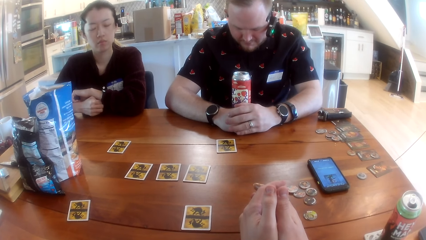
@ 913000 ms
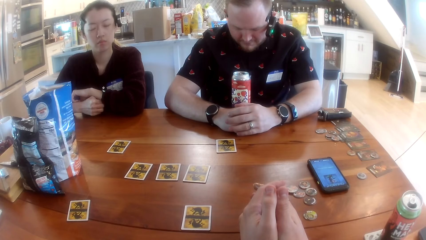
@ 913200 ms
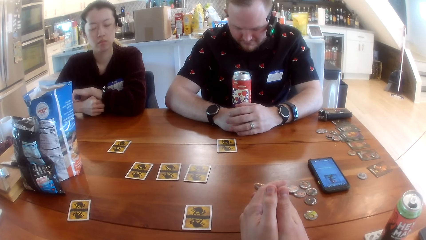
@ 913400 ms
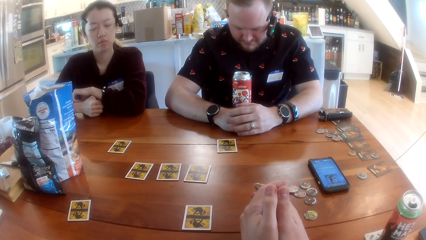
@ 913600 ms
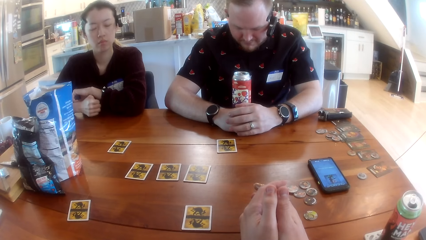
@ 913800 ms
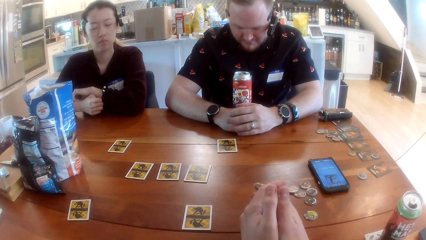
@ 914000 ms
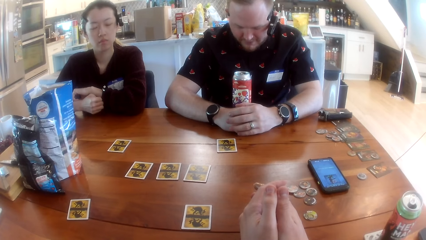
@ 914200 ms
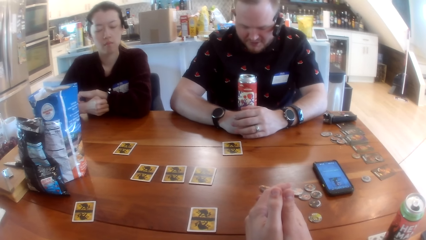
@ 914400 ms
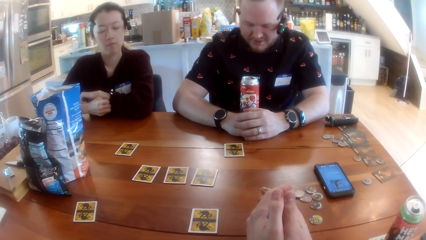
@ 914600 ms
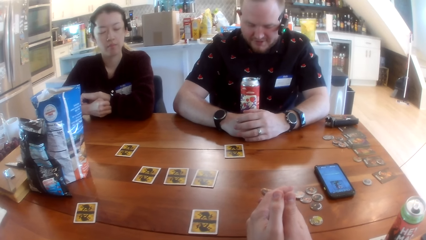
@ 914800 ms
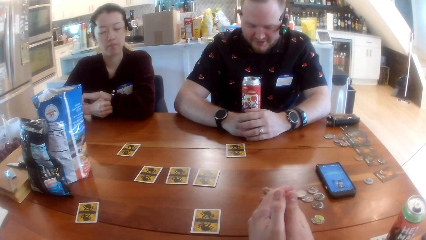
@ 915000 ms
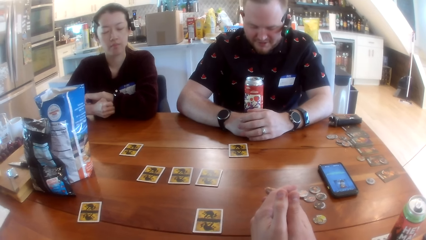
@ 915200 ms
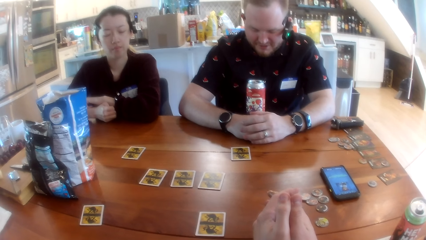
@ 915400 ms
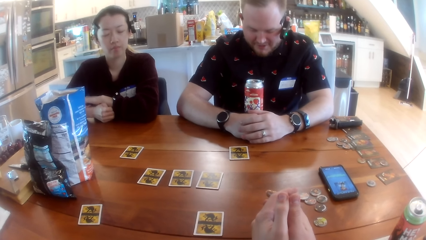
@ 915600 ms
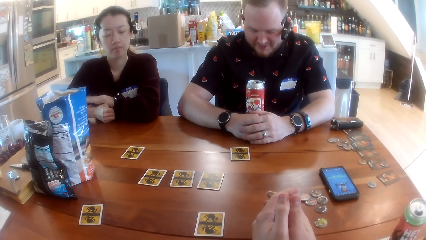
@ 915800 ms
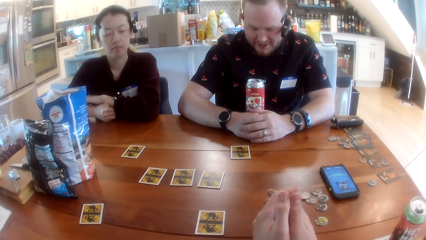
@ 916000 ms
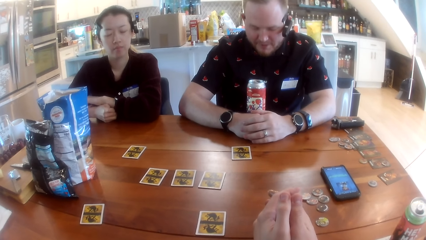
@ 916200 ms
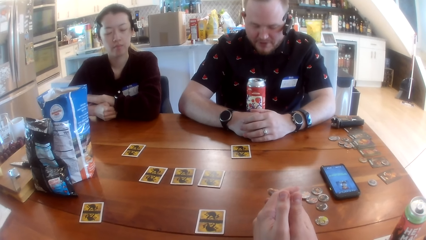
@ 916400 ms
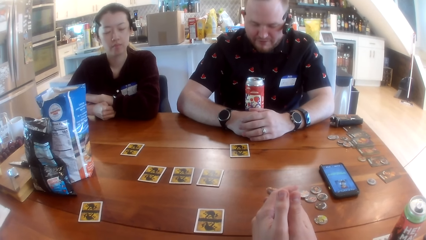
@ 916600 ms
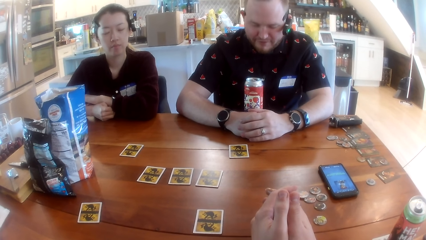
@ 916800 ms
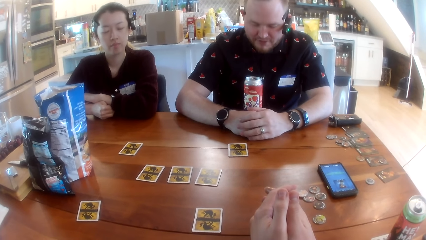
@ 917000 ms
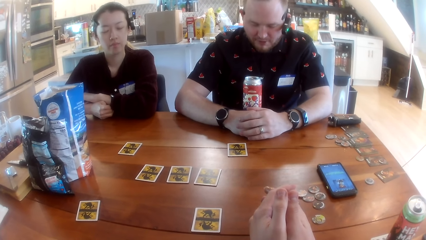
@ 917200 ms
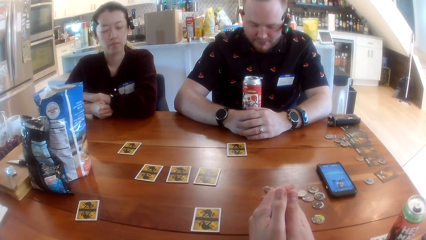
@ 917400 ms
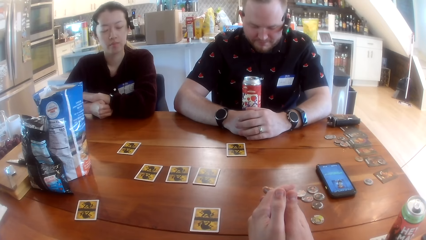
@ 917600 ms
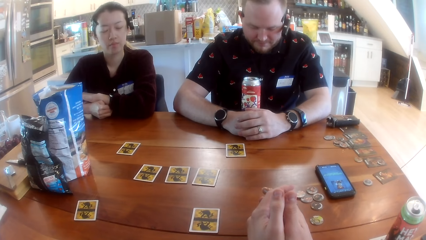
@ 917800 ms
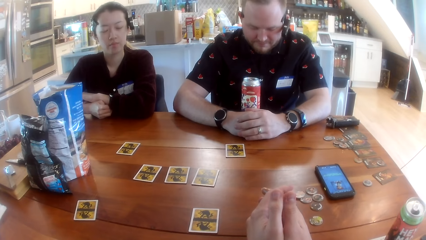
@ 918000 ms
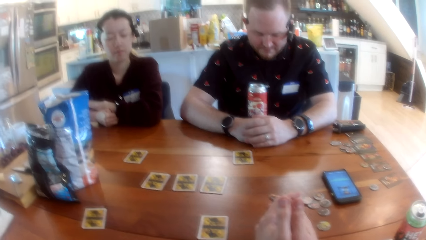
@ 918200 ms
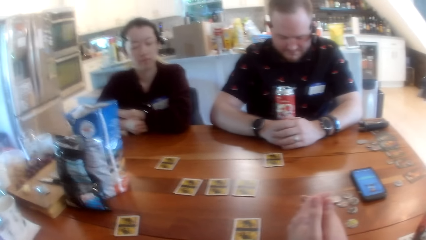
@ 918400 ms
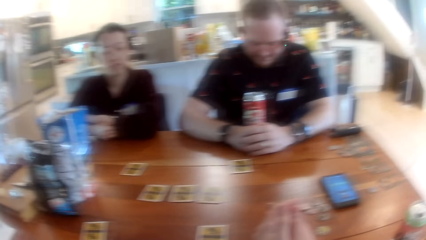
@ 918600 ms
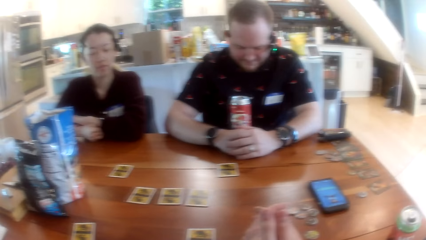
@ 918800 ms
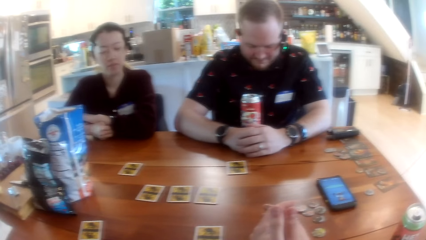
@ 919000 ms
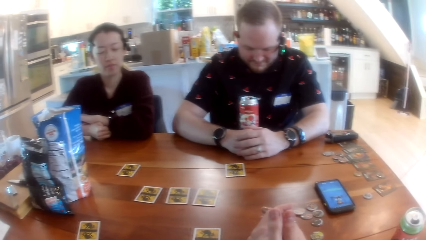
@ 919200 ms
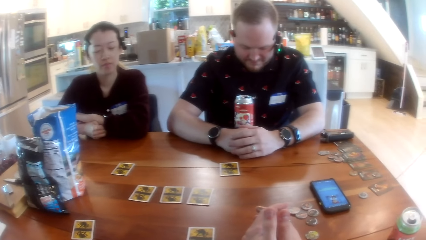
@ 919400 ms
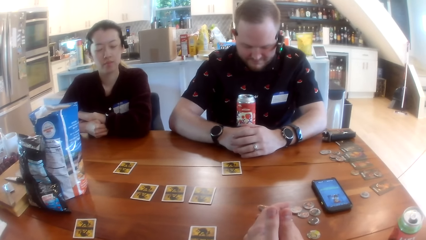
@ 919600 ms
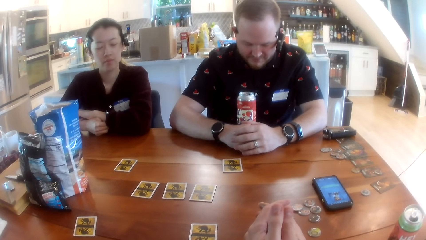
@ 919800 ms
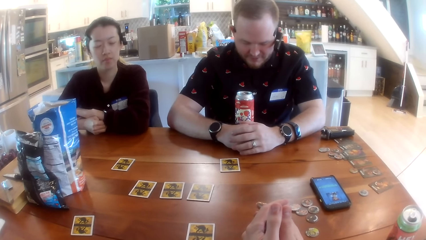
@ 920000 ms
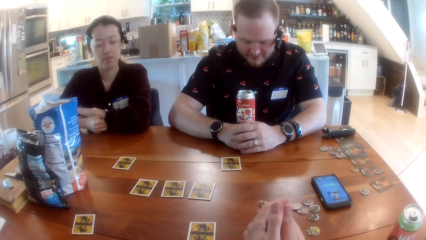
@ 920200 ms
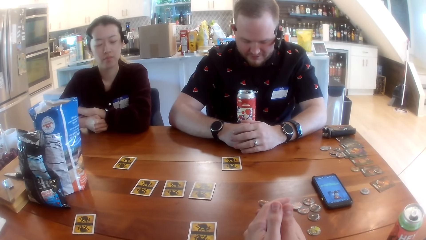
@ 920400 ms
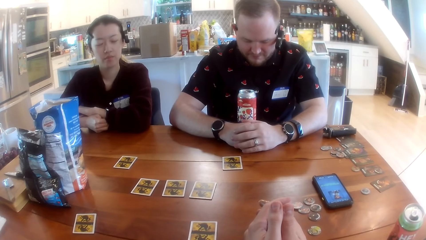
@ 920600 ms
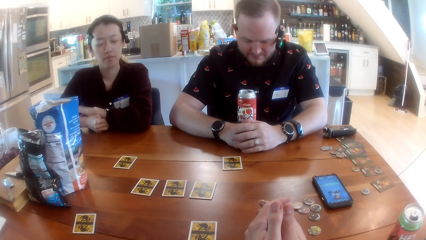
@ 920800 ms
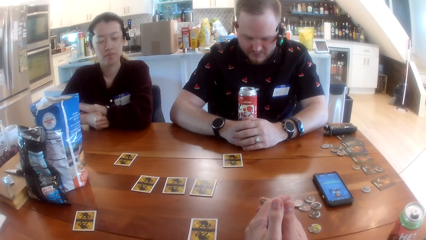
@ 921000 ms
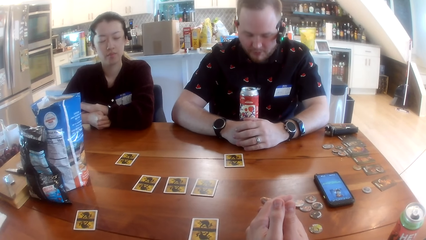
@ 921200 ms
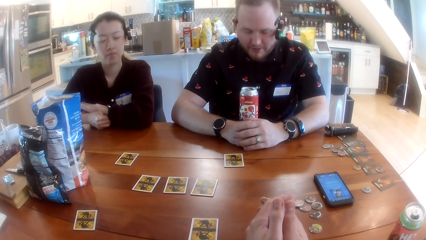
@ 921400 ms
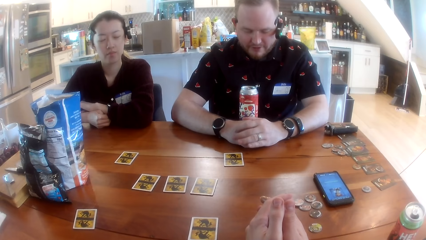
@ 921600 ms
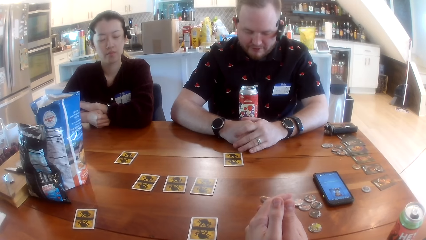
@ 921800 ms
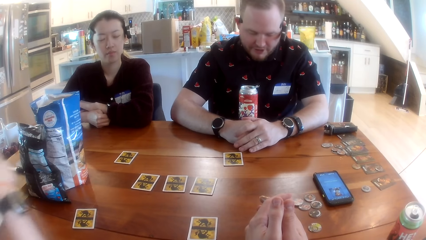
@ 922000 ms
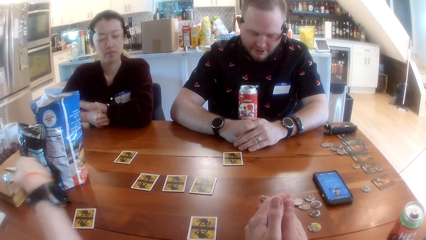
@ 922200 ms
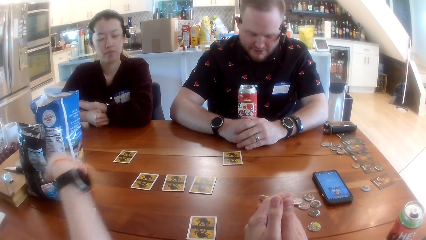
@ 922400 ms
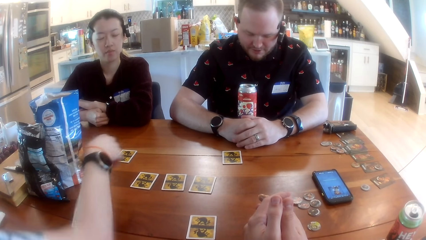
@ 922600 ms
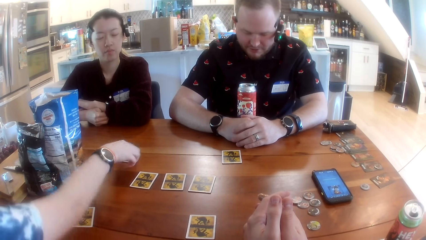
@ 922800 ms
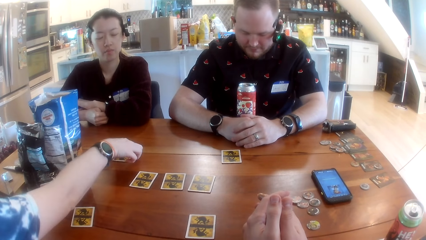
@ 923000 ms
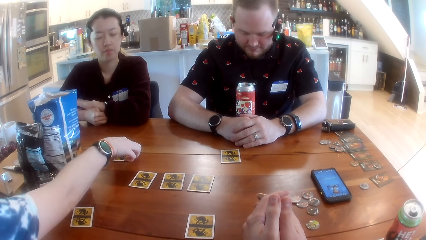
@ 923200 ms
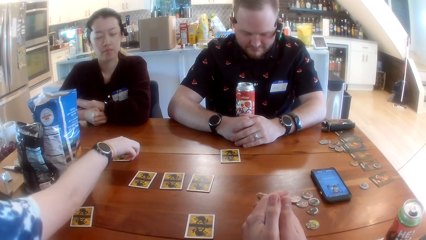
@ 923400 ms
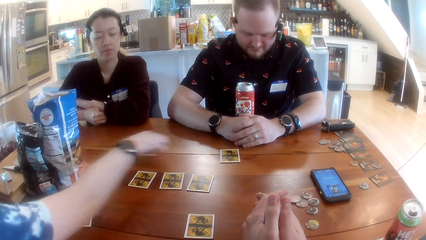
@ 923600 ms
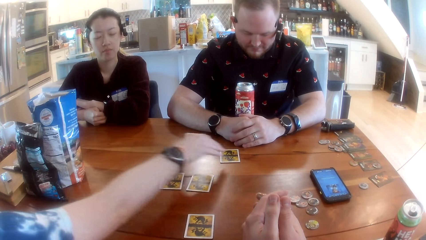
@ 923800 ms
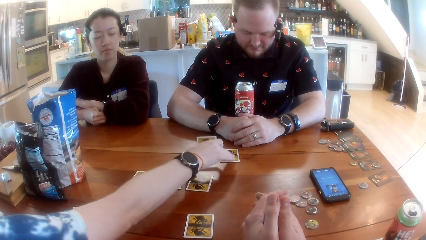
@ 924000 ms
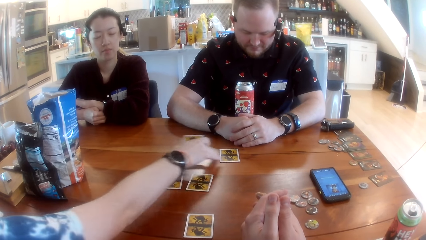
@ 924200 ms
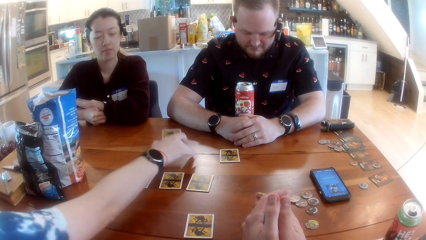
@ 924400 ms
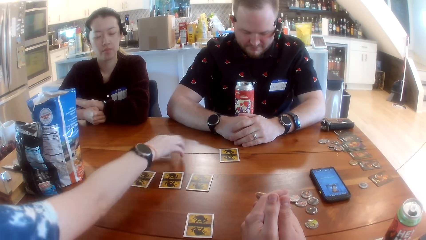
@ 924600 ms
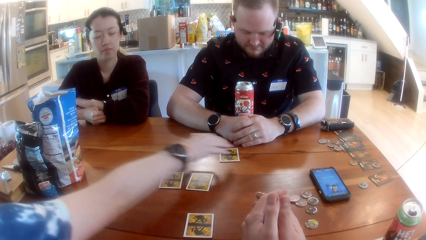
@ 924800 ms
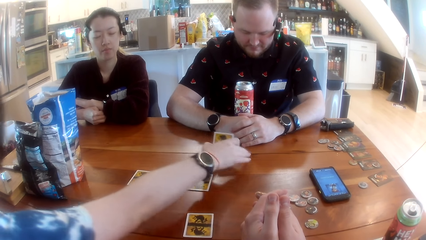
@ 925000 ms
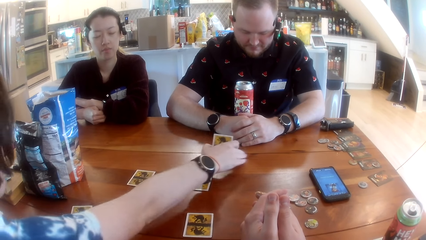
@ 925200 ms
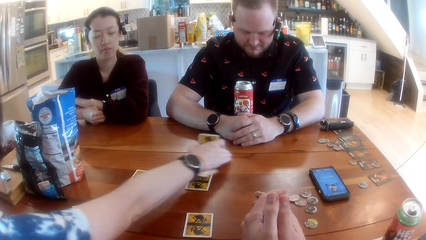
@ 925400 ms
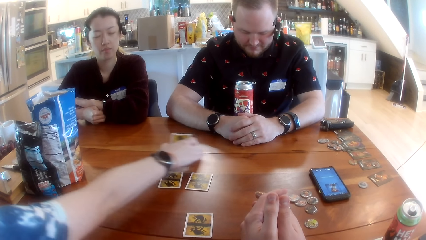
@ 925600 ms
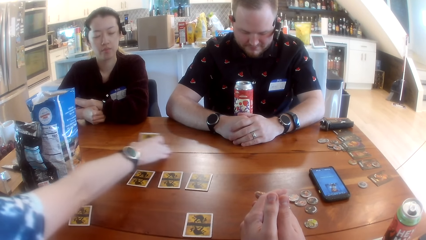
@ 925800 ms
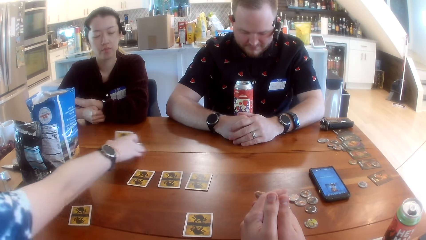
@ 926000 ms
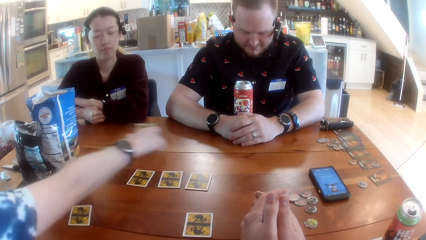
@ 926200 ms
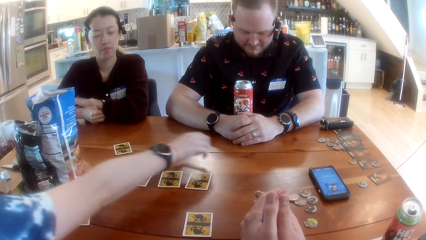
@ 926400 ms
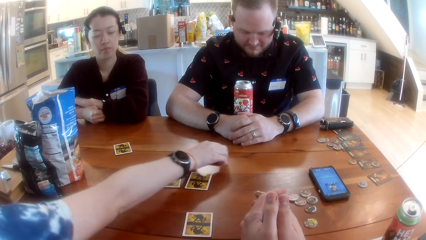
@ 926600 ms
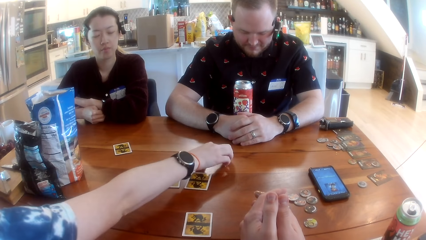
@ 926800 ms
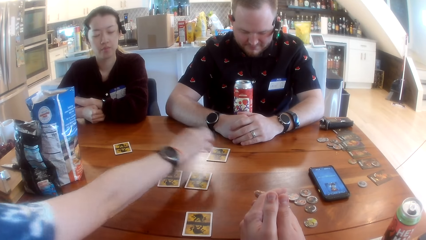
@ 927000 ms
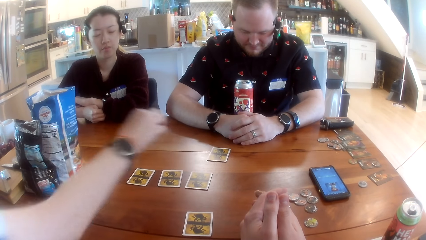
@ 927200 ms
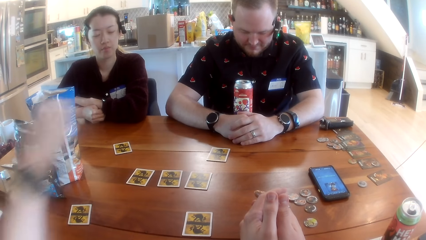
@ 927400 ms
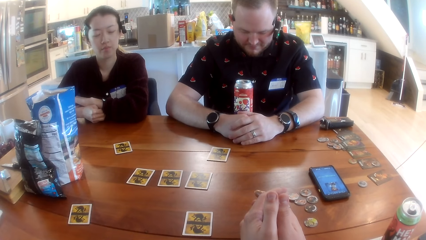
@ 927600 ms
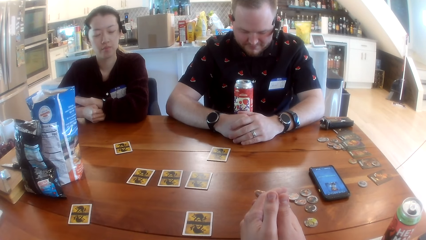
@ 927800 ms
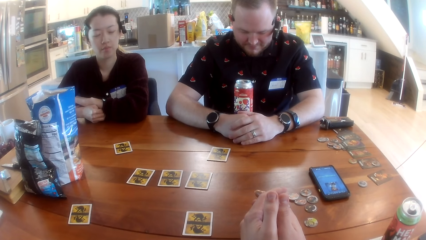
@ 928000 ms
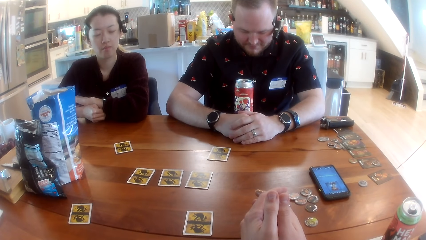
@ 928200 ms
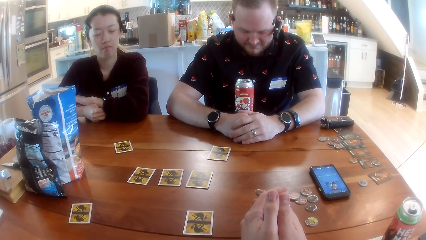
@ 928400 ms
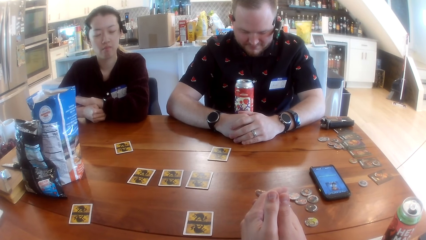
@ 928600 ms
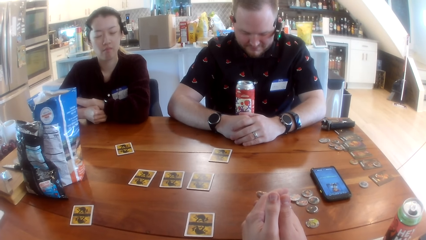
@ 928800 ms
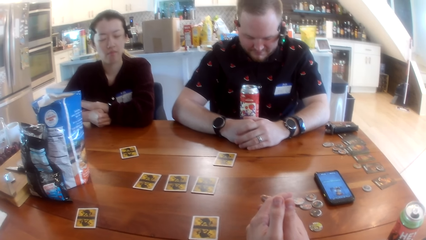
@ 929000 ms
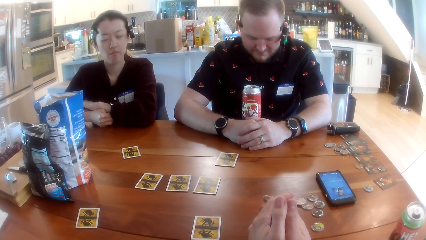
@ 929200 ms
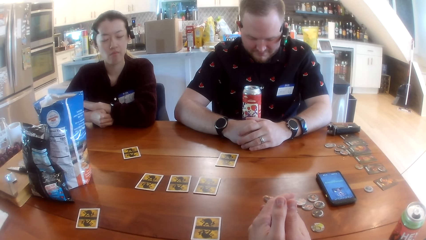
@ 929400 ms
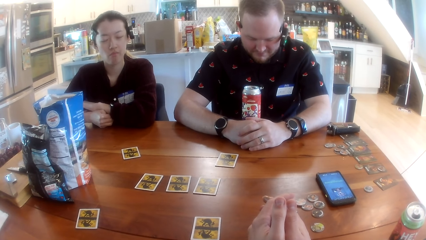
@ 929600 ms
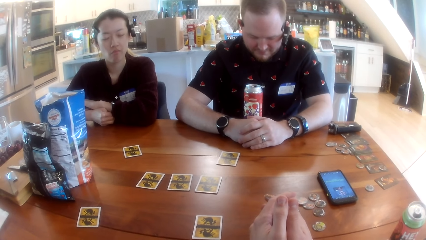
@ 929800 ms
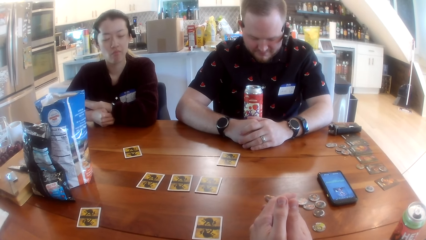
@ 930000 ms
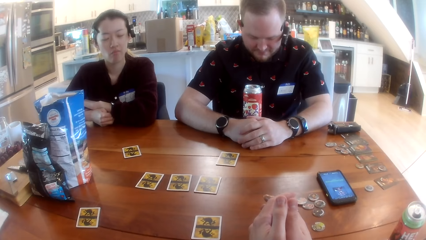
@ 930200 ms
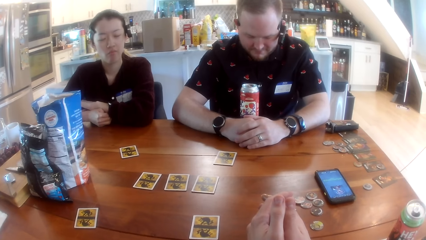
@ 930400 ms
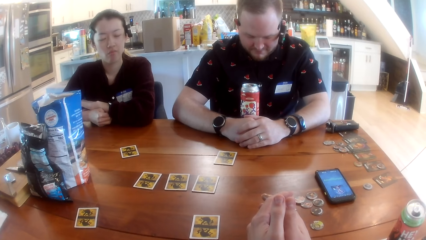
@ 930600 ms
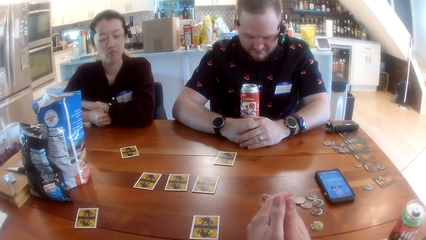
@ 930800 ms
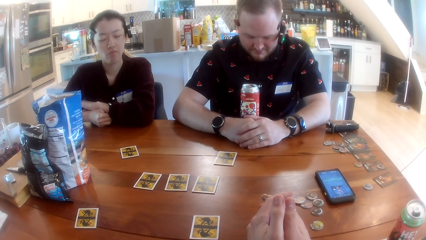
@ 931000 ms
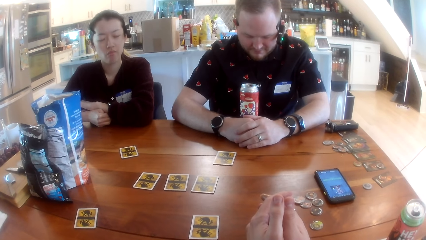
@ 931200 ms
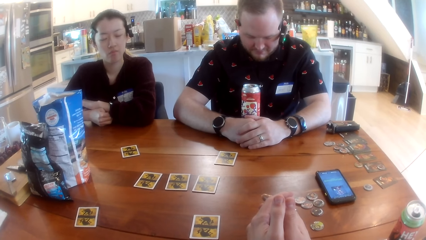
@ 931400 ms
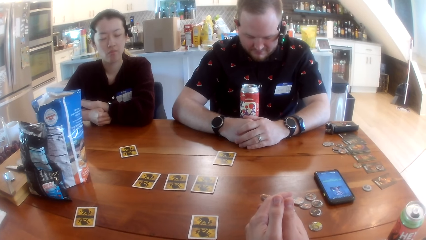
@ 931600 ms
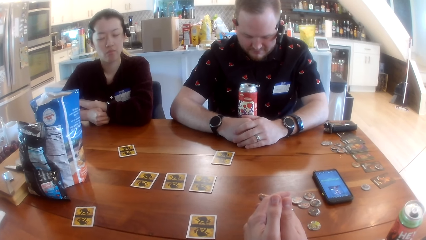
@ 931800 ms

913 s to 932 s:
A person scratches a hand. Another person converses with the camera wearer. The camera wearer converses with the other person. The other person converses with the camera wearer. A woman picks a card on the table. The woman repositions the cards on the table with her right hand. The woman puts a card on the table. The camera wearer looks around.
